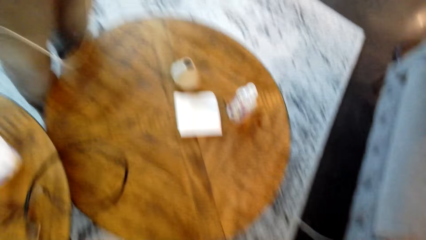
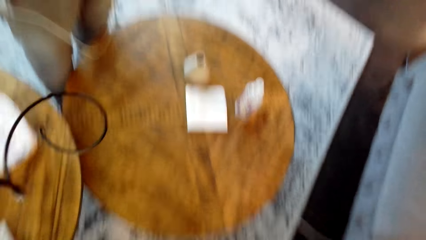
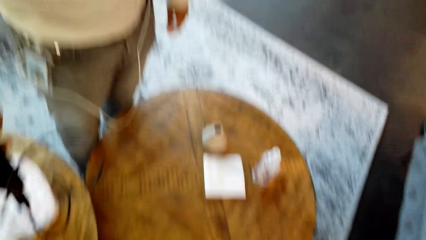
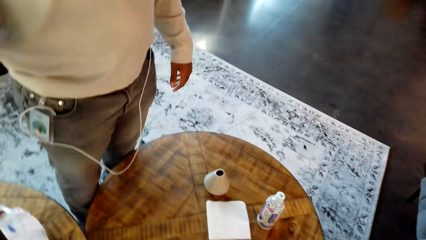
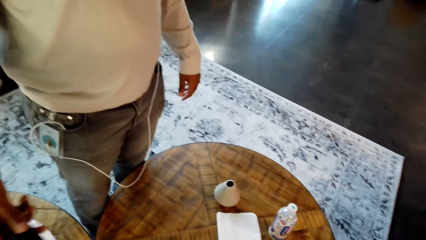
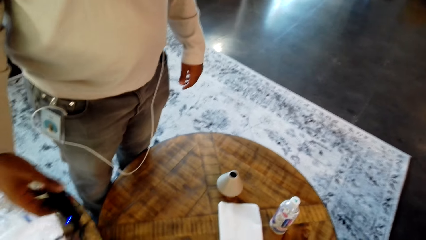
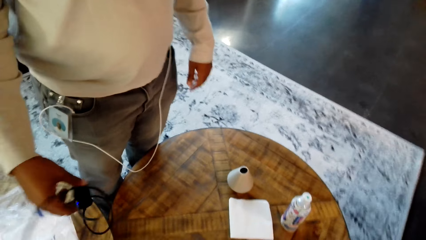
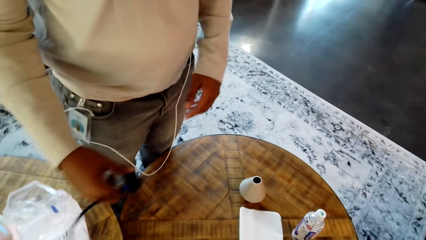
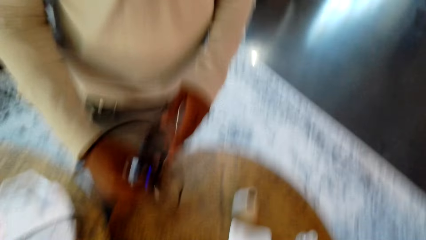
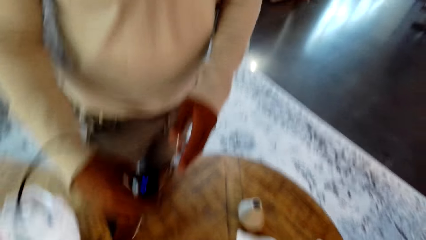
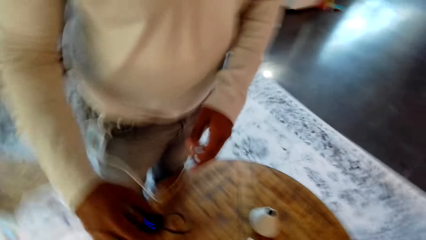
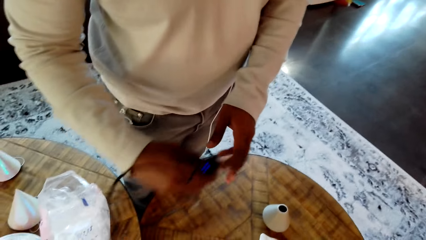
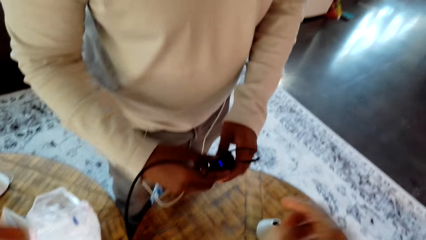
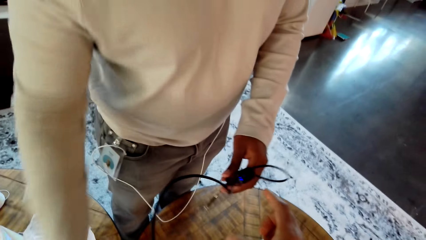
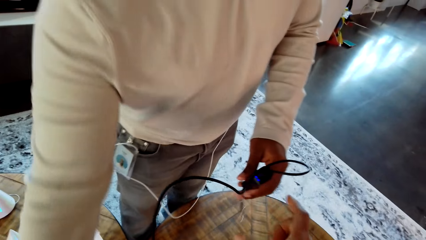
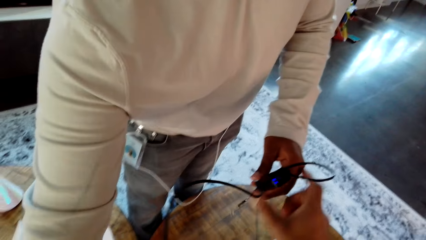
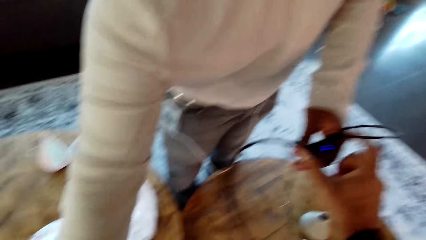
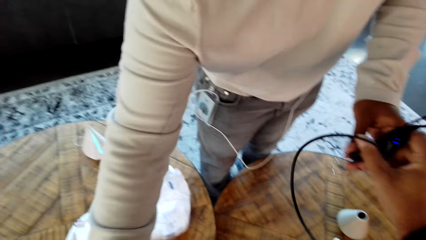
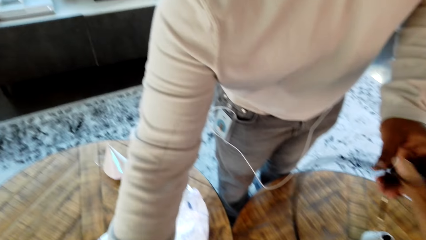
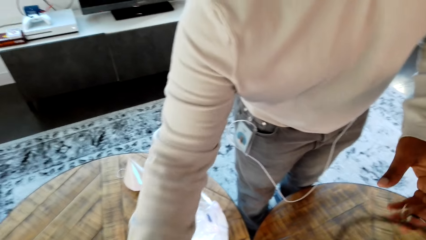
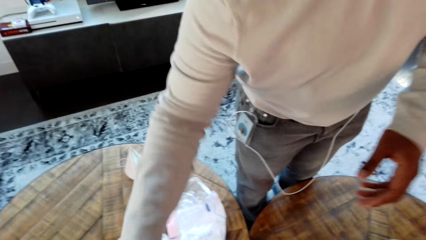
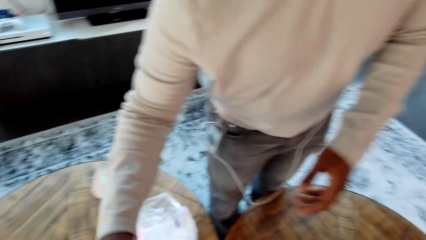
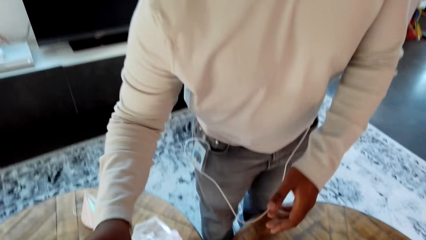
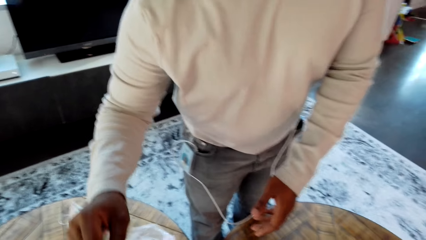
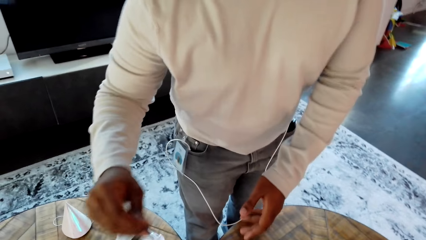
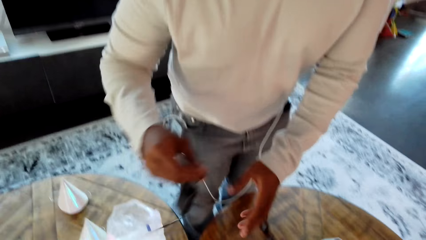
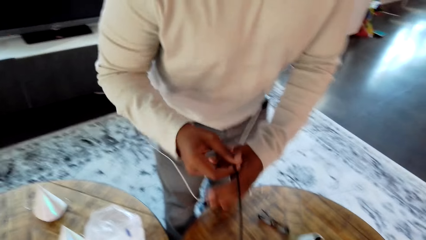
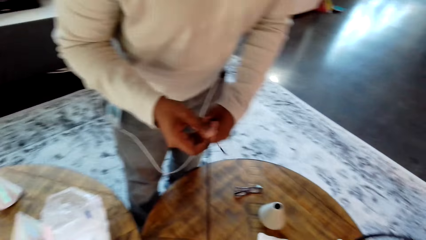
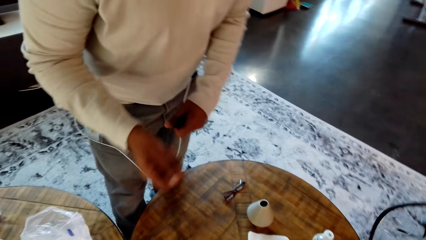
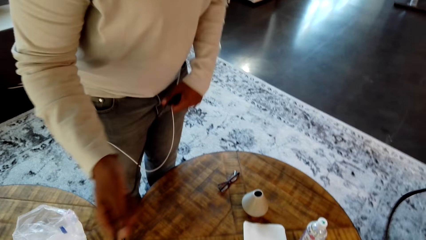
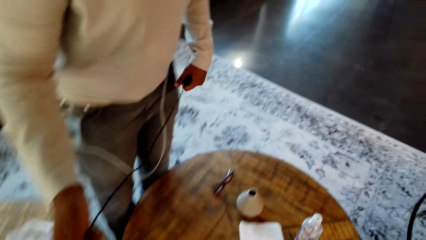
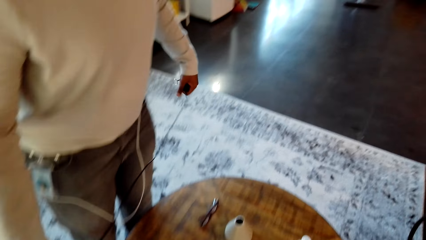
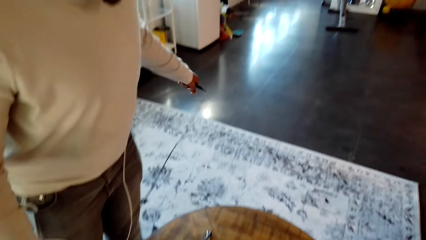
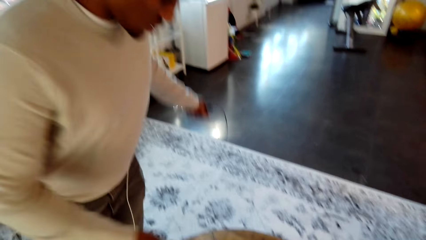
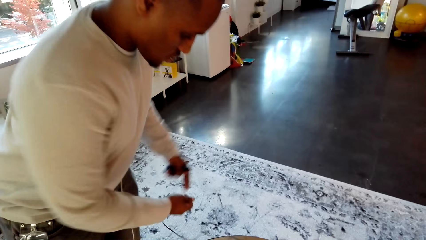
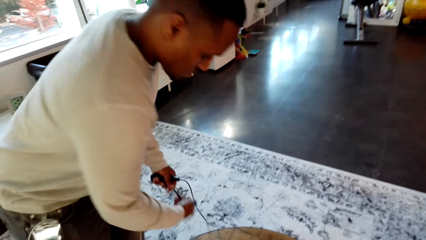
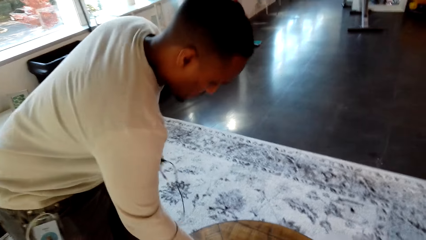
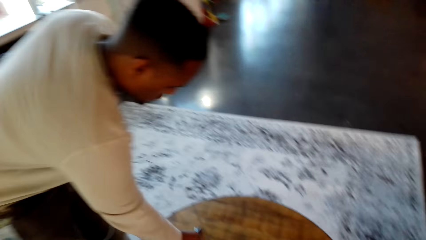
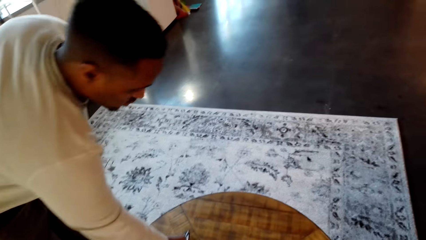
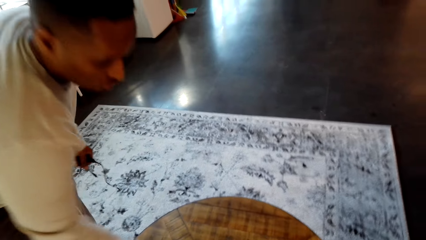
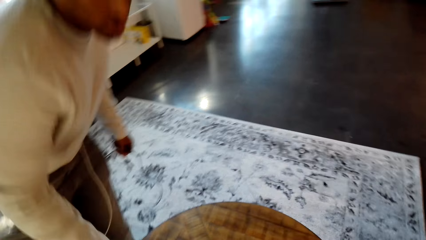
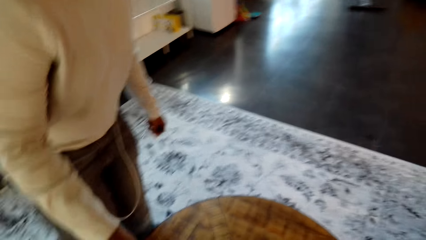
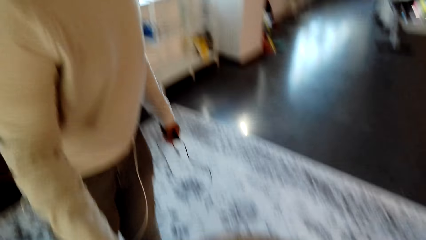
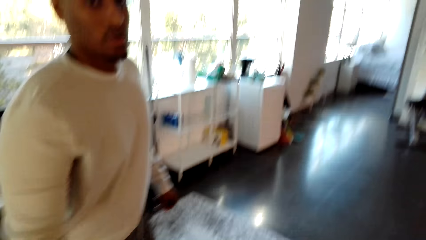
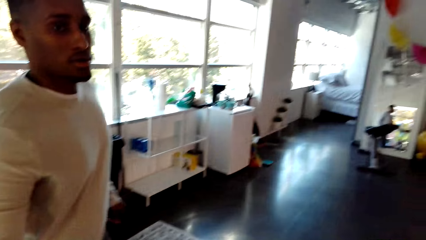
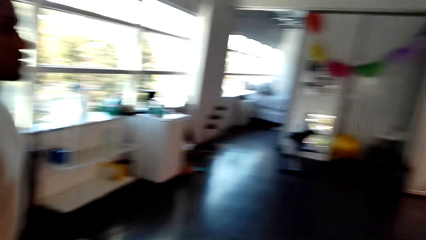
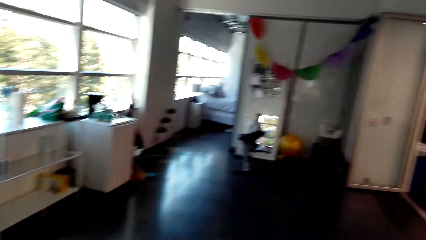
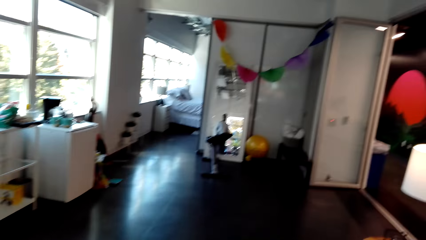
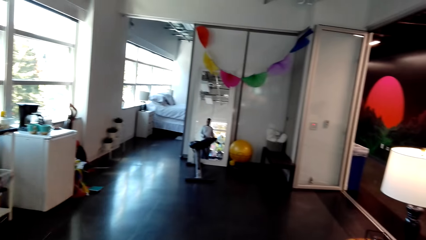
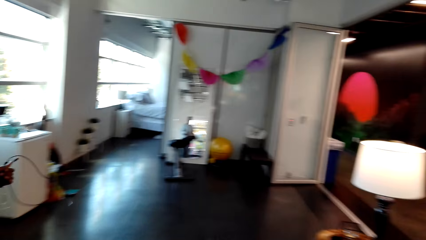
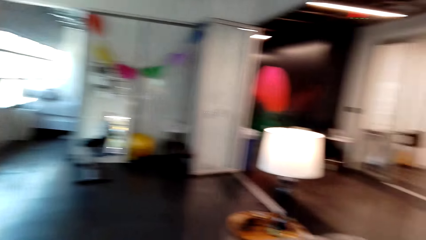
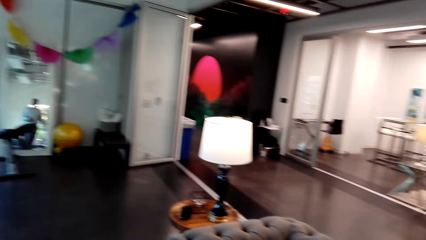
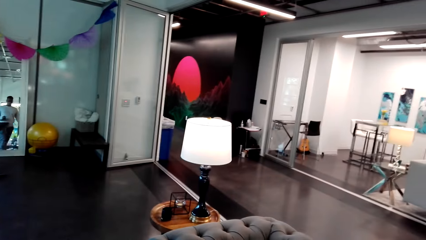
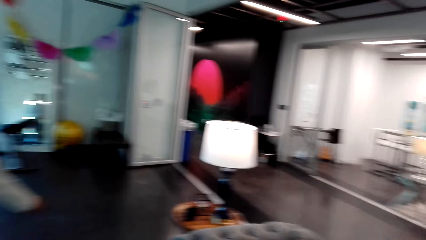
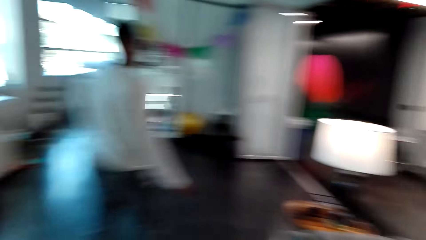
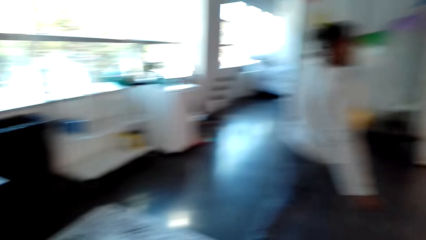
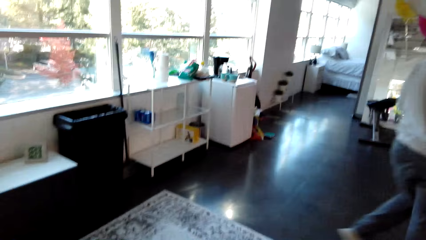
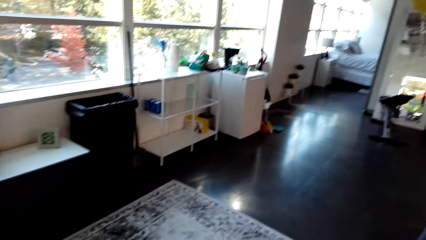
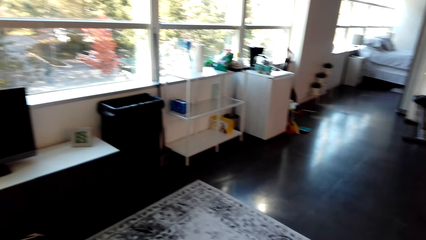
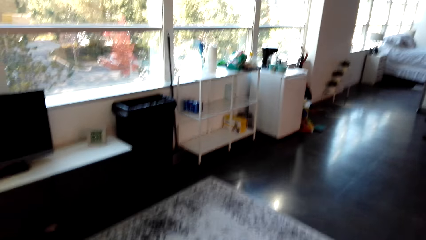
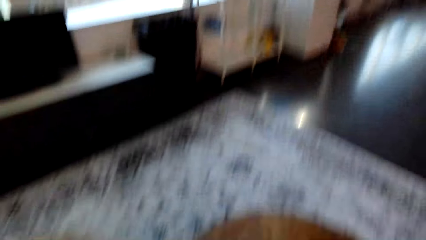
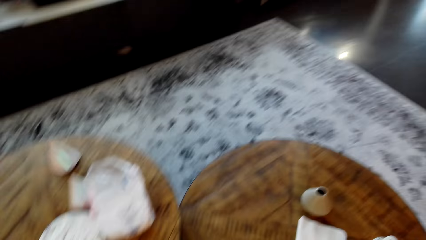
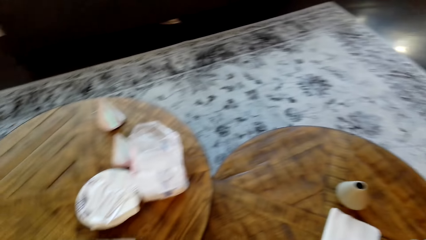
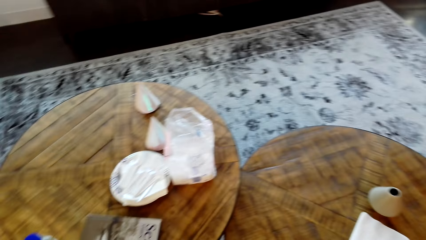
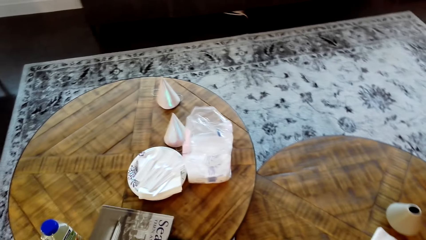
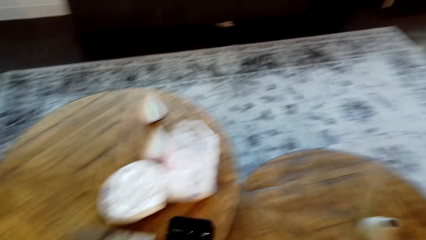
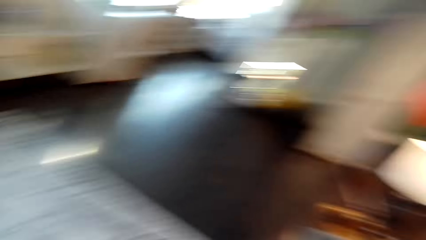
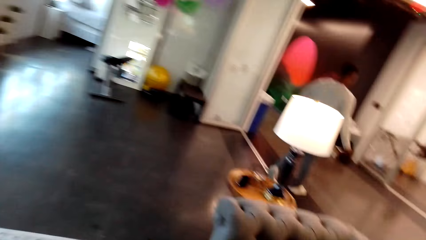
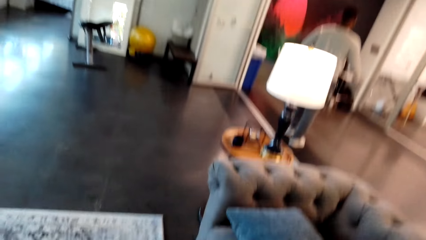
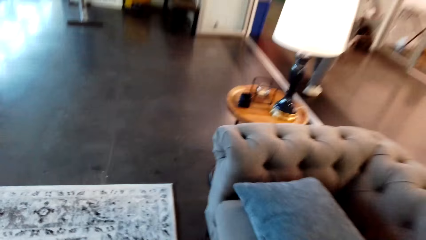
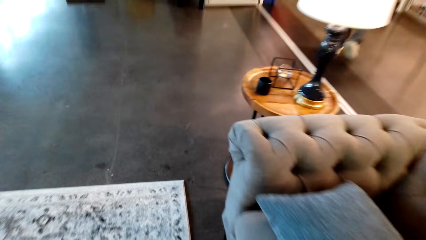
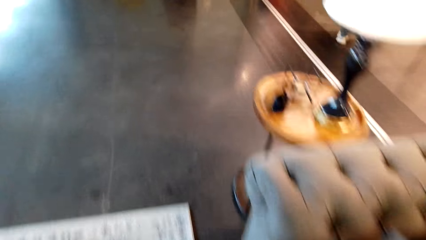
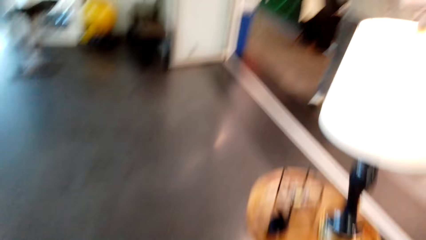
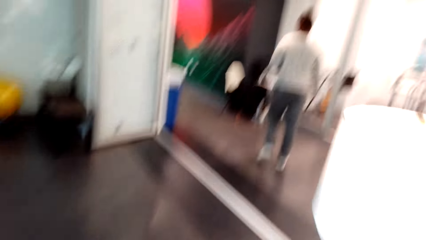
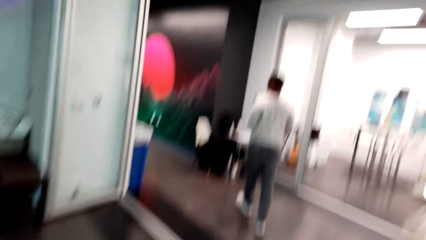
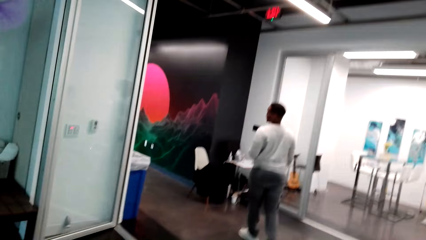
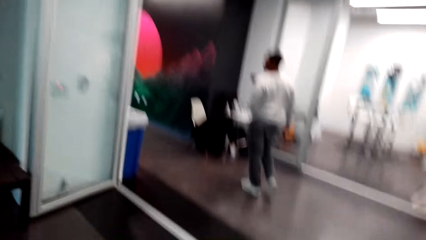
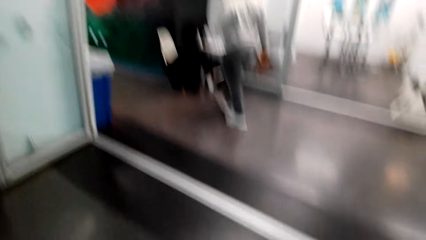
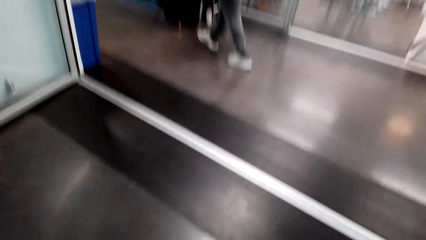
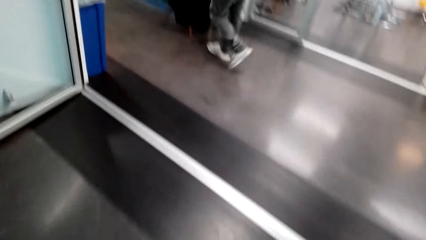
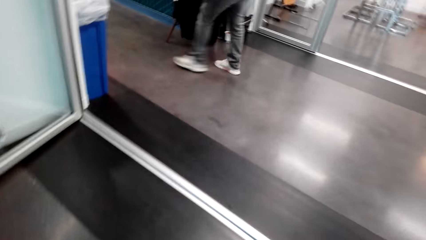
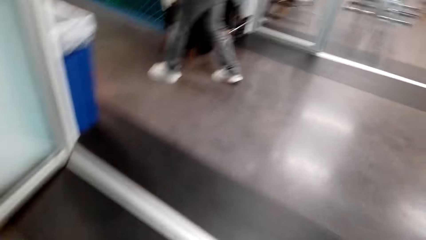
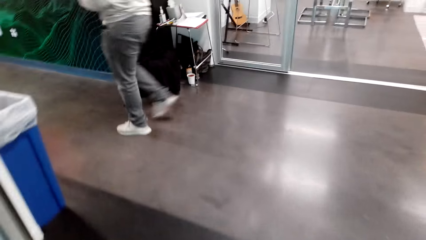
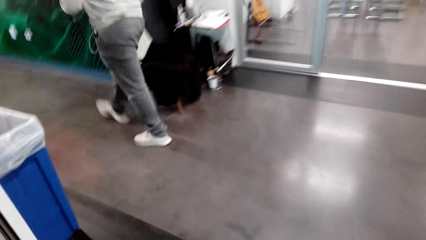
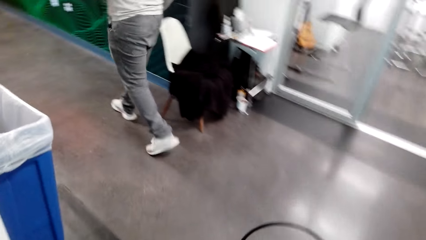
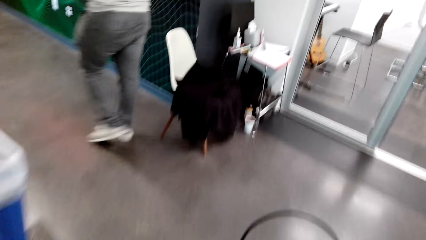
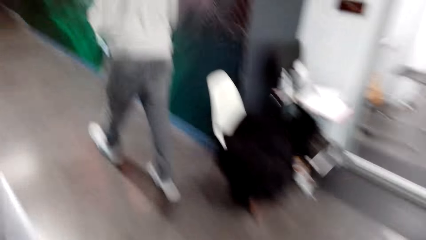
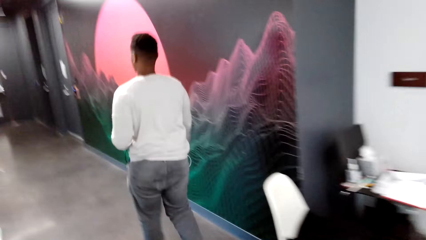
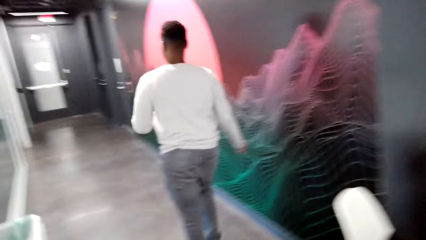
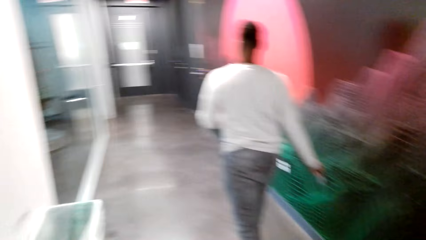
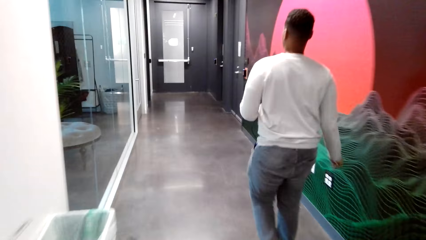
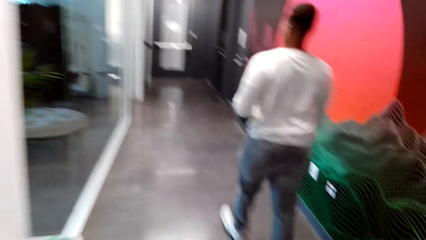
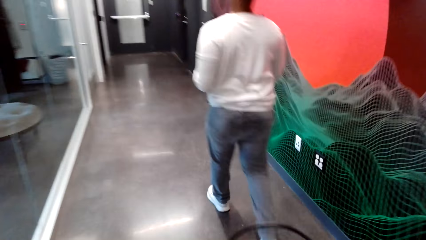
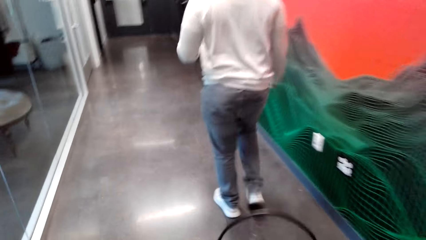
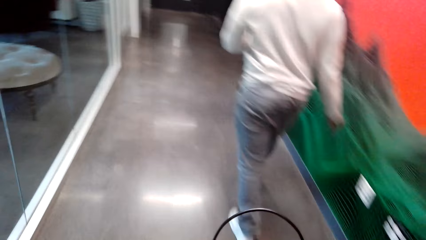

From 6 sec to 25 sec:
A person holds a phone charger on the hand. The camera wearer hands a man a camera. The person gives the charger to another person. The first person picks the charger from the table. The camera wearer dialogues with the man. The first person picks something from the table and walks out from the room. The camera wearer looks around. They dialogue with another man and walk around.
